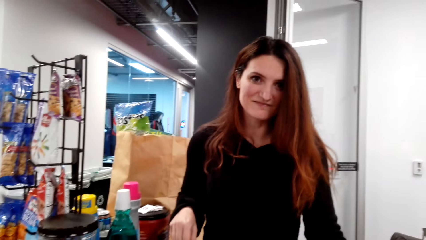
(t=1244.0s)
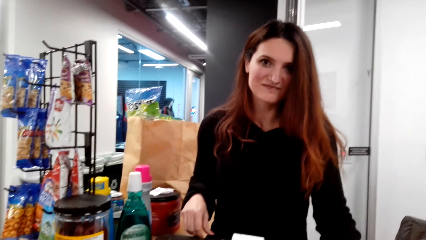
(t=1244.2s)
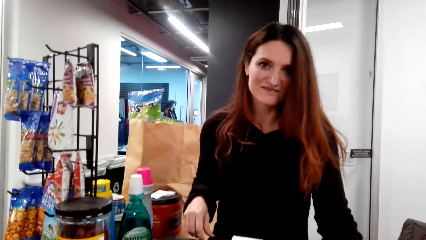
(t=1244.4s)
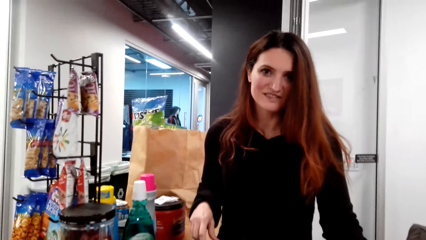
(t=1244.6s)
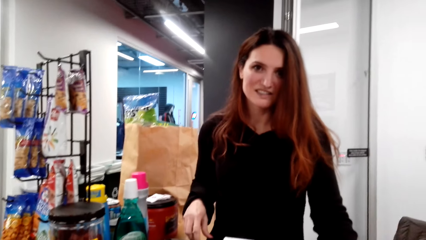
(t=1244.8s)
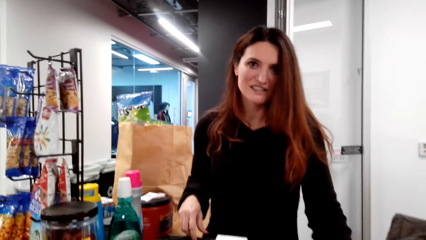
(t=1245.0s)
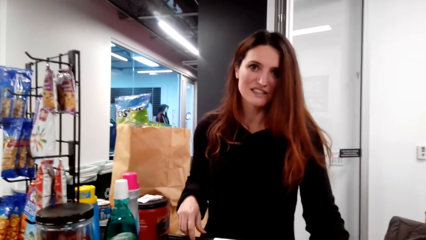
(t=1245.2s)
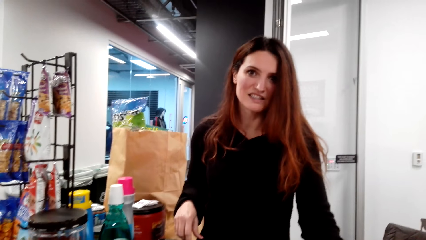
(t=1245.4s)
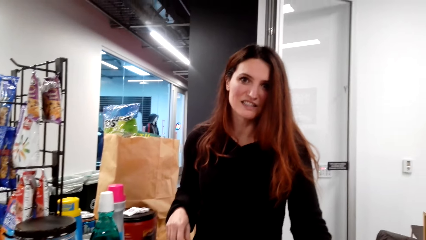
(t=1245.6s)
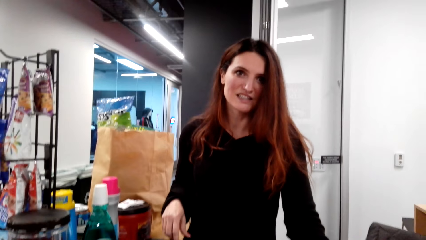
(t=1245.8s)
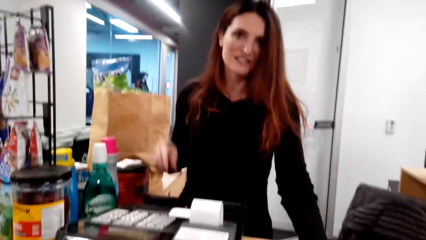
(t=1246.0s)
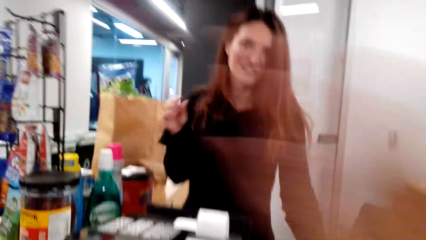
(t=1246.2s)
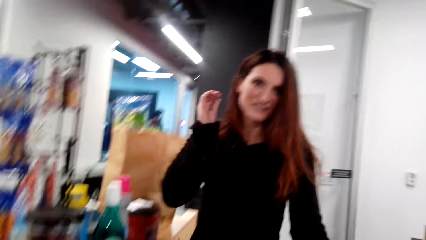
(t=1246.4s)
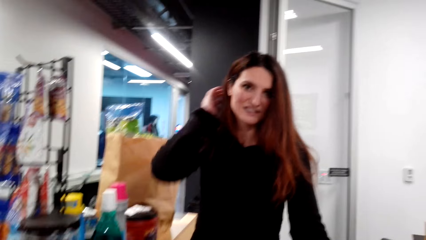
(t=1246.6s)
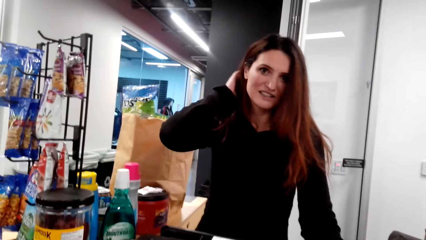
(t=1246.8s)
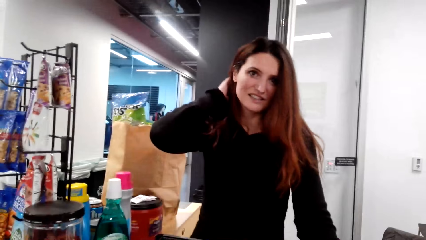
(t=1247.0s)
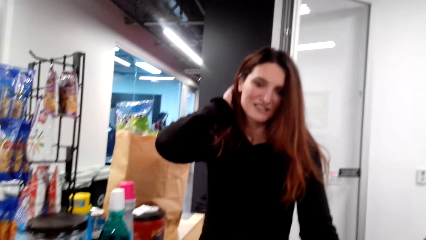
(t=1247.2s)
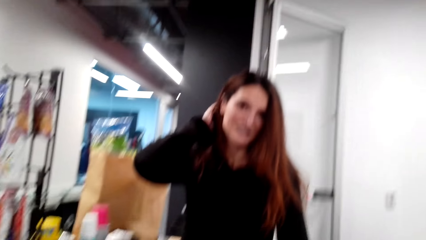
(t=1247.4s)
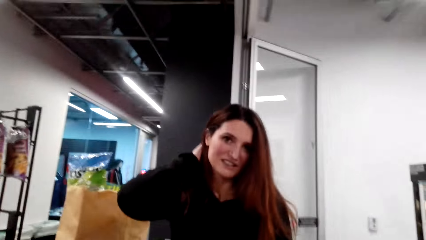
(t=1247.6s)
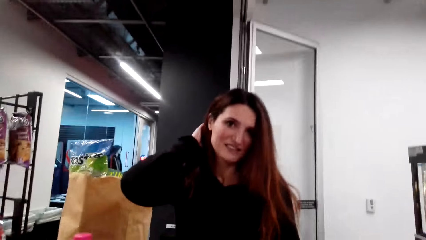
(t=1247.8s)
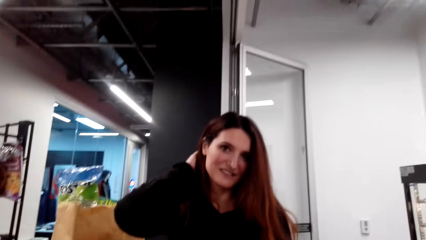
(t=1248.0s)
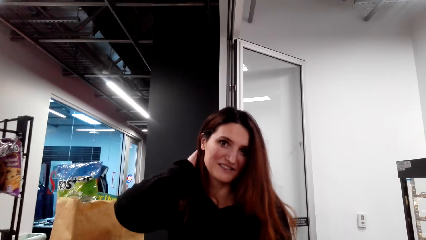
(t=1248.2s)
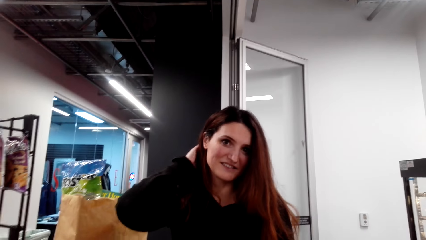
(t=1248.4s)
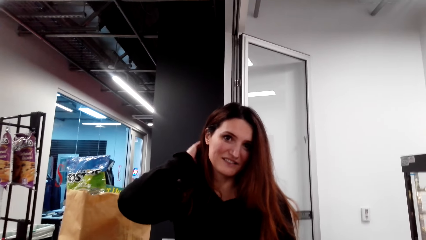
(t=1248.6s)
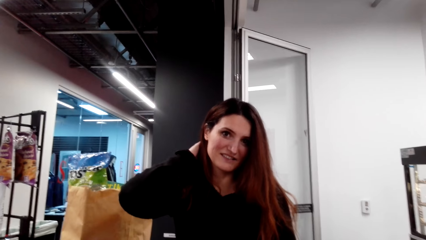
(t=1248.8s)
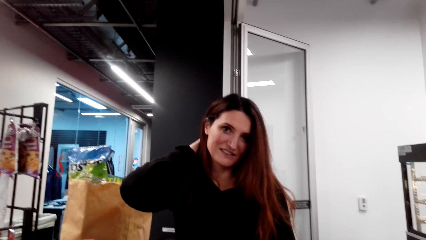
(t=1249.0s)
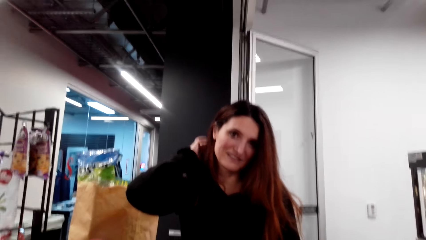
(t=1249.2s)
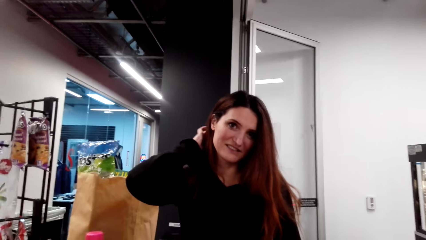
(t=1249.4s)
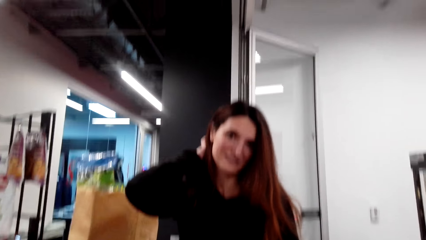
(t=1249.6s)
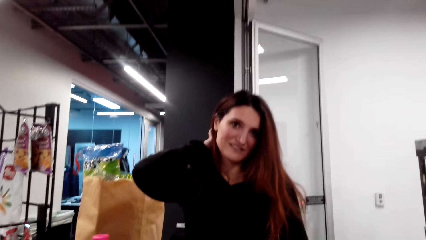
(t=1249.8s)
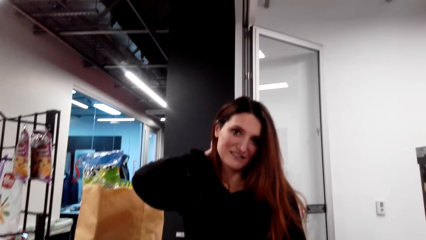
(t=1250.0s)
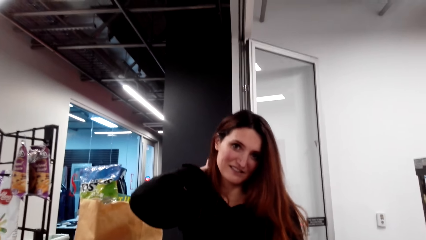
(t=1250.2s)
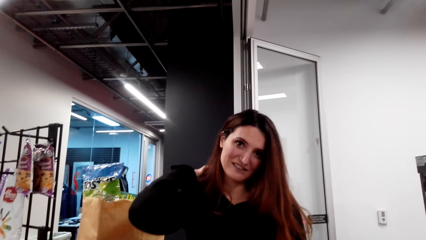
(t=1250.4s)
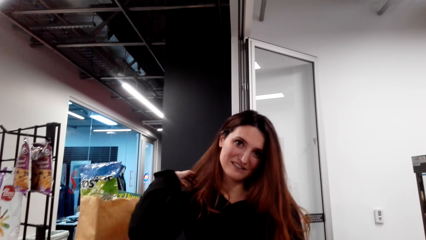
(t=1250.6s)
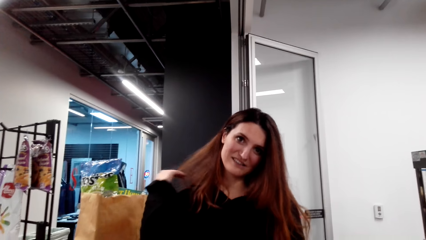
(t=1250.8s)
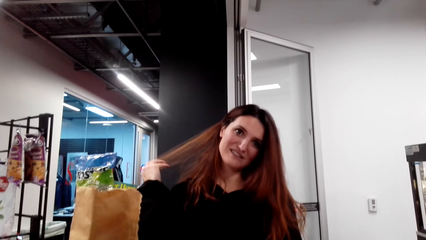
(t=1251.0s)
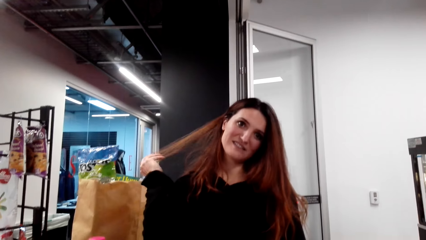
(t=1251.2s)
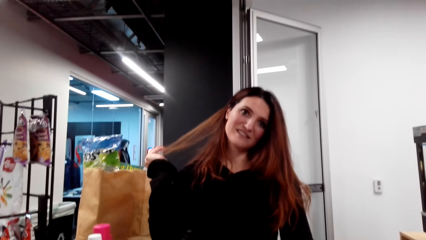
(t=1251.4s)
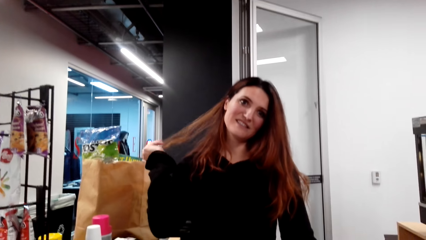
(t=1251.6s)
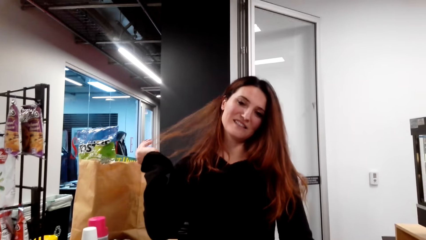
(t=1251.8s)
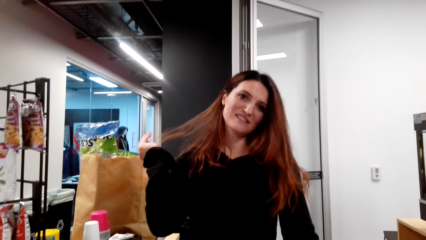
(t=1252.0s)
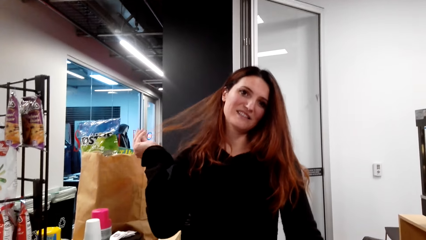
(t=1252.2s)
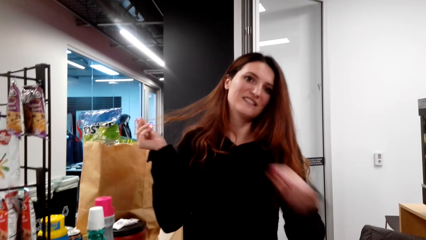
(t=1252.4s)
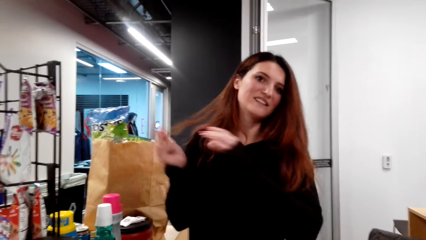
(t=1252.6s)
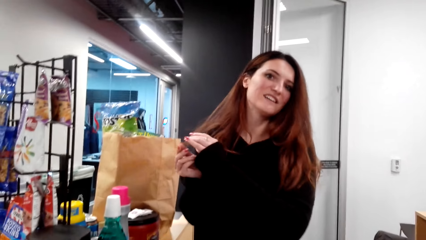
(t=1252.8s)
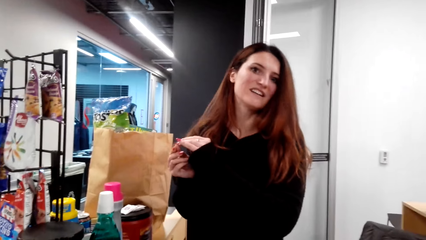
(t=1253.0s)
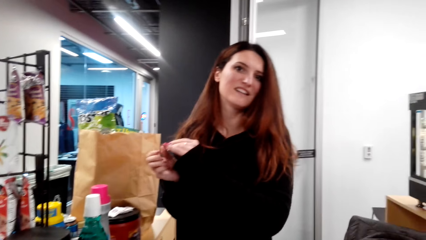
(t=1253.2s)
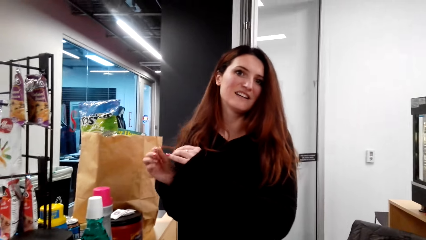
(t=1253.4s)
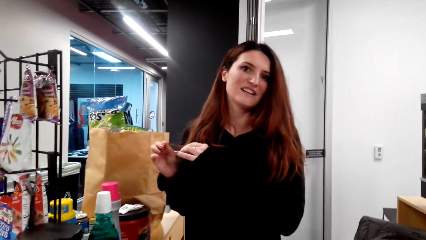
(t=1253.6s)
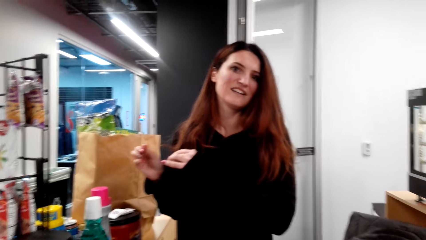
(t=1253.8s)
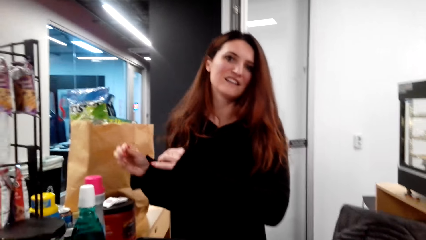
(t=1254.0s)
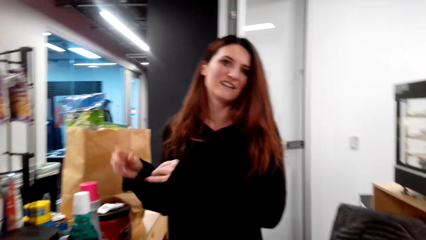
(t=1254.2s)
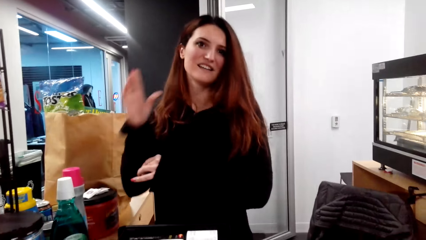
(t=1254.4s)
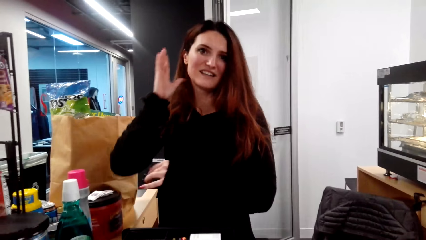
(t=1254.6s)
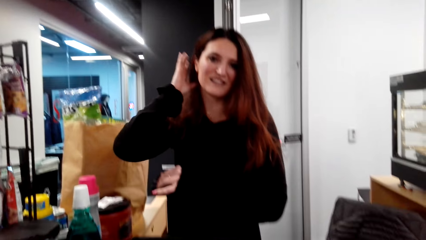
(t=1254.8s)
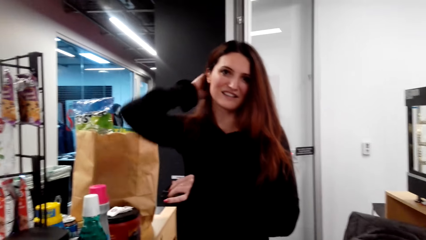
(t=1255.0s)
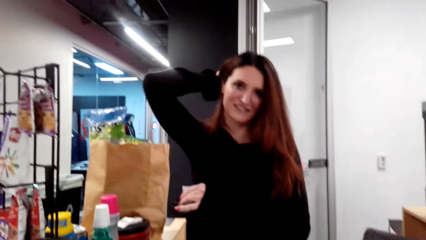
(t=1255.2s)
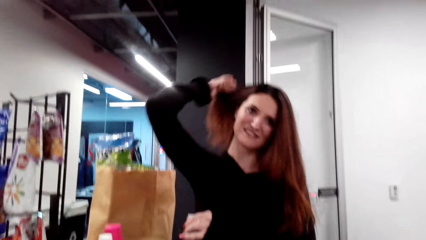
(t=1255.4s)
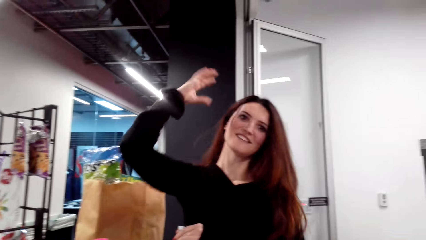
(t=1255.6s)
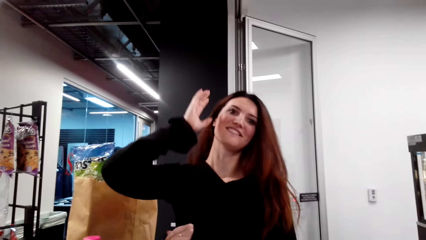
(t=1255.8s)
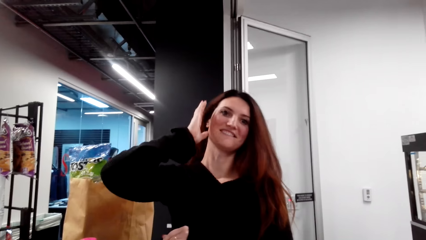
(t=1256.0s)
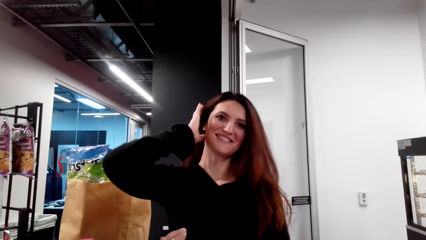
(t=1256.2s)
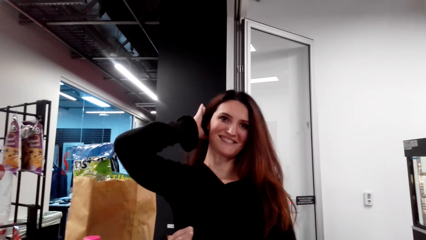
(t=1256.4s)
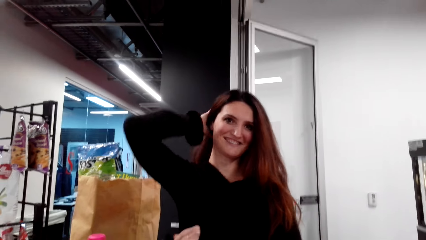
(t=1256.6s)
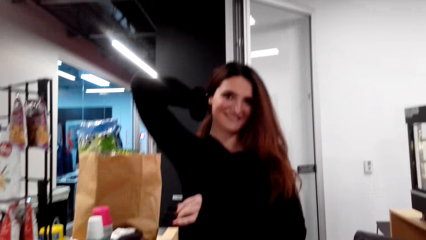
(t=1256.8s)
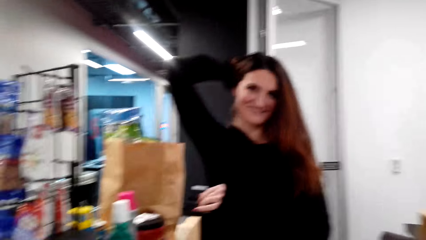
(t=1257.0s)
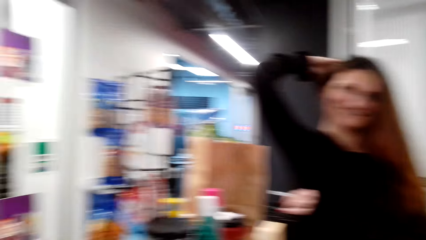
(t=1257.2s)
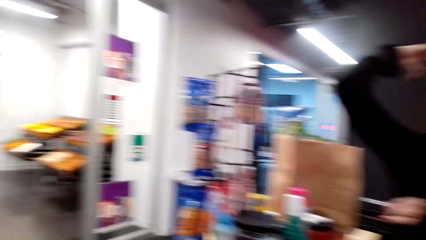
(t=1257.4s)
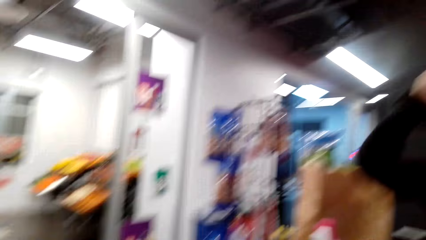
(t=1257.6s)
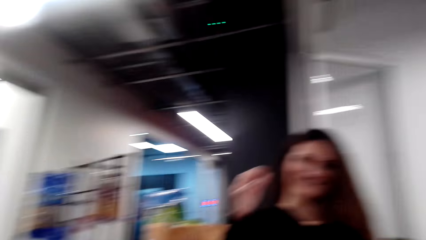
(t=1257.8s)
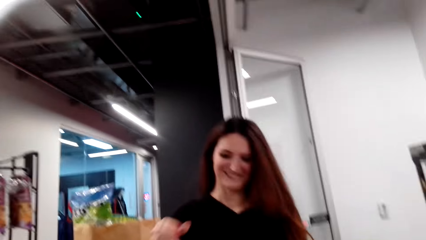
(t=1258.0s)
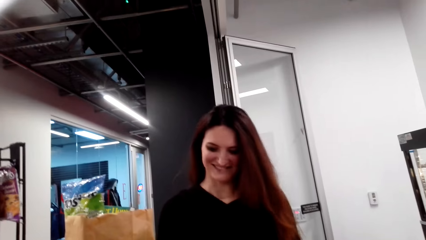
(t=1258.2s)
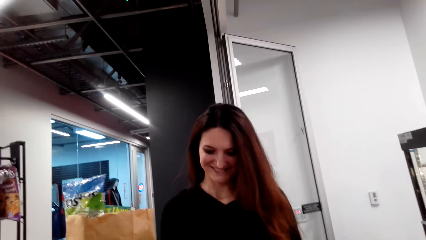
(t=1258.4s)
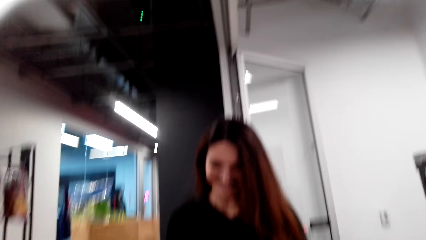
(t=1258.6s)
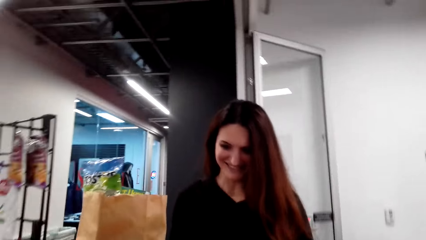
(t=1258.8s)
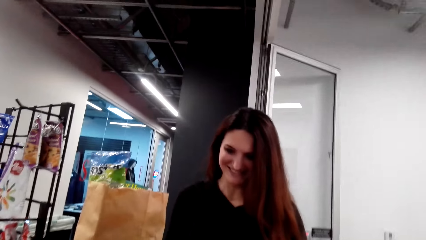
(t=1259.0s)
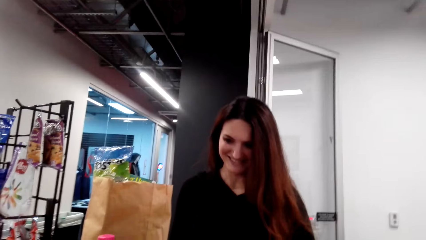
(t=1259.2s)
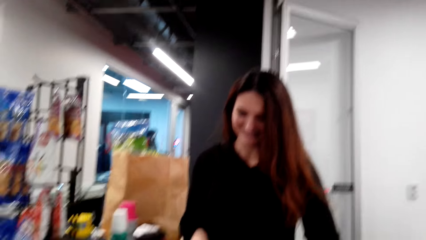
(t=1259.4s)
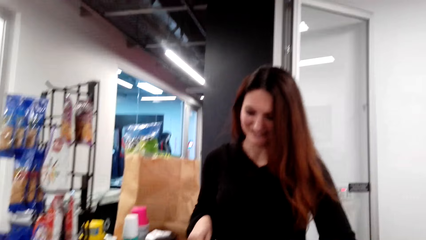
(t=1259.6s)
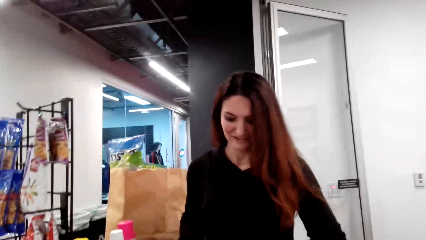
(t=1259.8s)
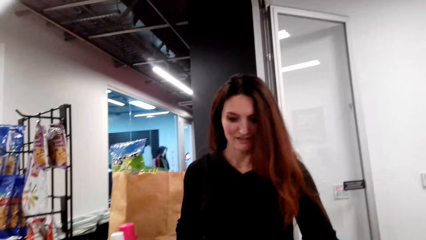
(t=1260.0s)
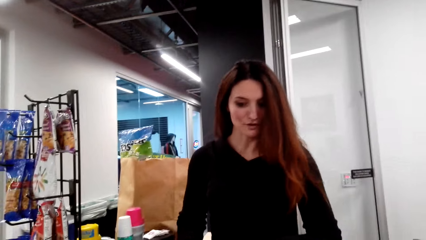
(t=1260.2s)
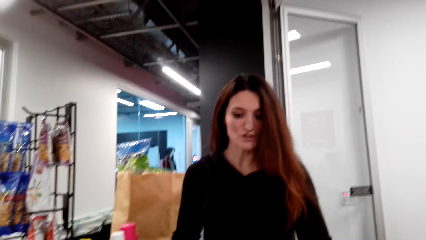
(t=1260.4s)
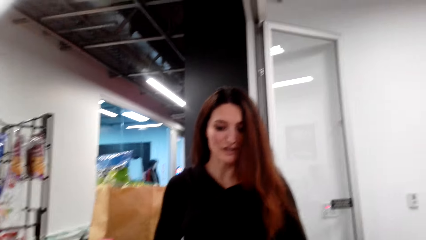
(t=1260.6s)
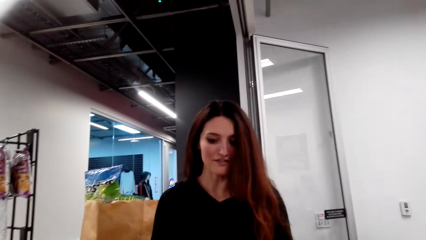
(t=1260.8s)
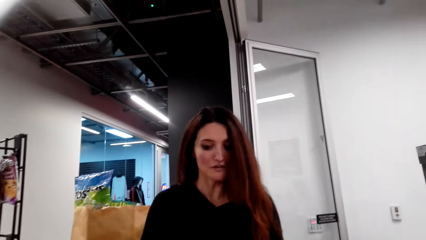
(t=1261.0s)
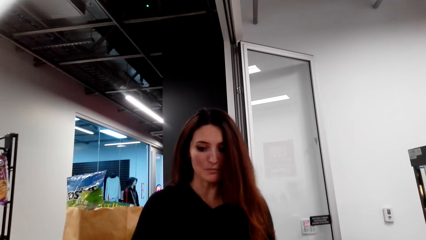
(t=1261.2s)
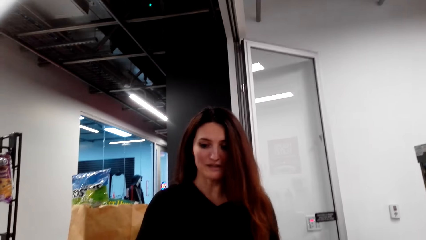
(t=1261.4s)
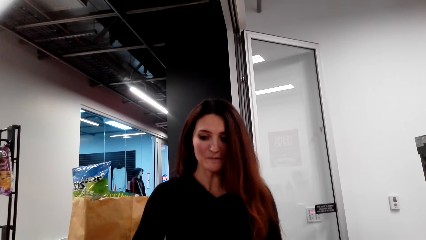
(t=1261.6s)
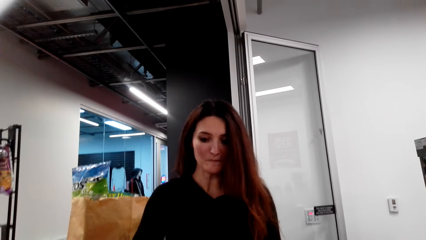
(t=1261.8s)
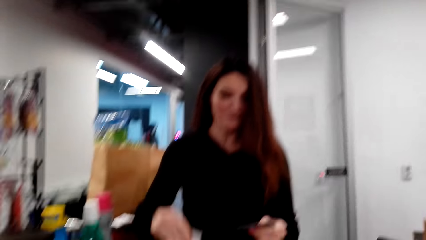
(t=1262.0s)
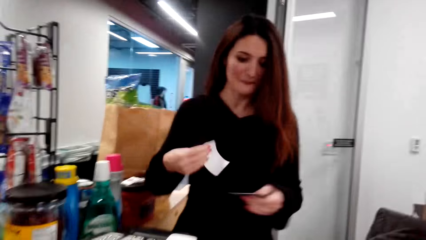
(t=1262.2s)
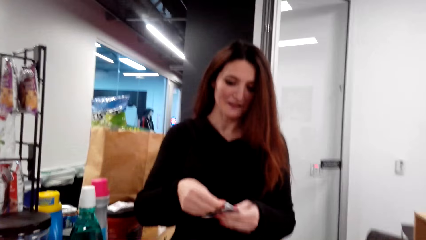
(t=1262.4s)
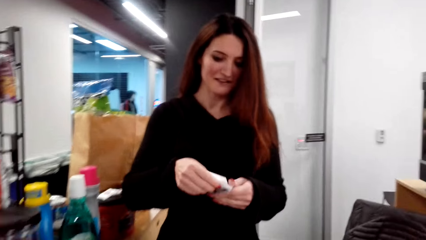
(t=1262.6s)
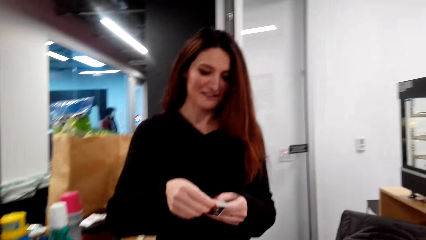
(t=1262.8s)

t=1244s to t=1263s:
The cashier touches the hair, moves a hand and pulls the hair. The camera wearer looks around. The cashier cuts a receipt and talks.
